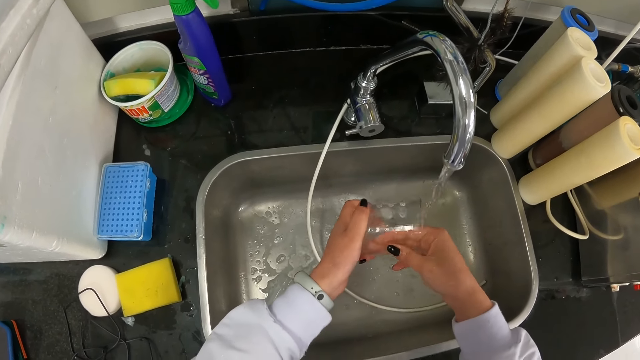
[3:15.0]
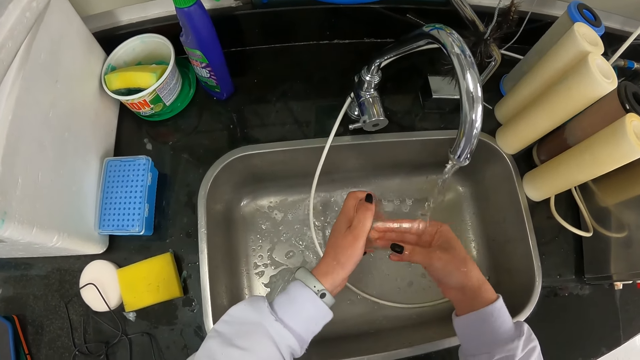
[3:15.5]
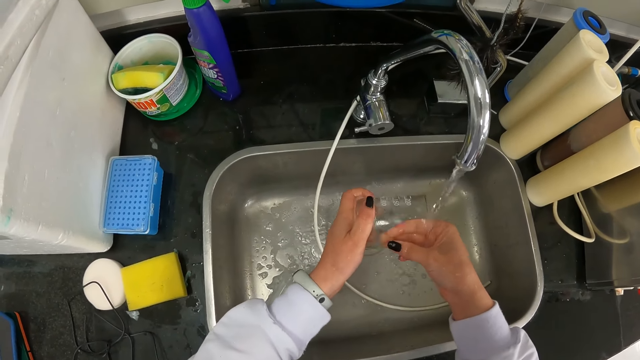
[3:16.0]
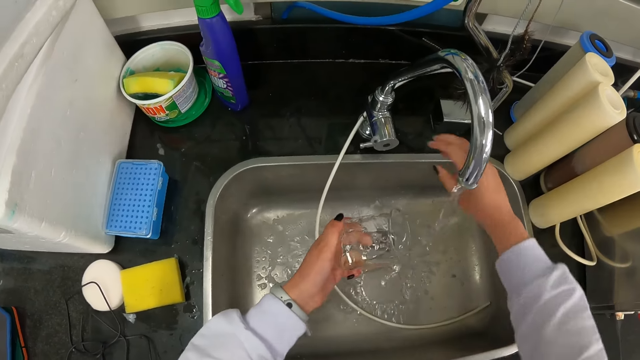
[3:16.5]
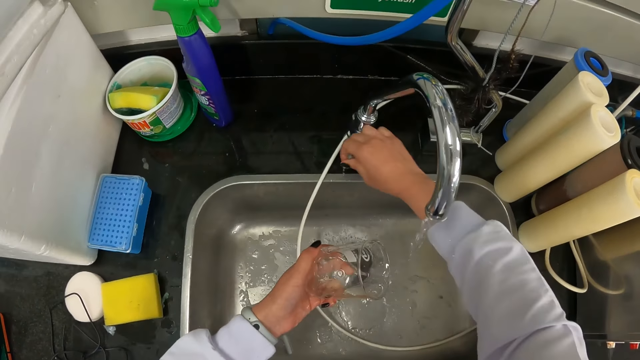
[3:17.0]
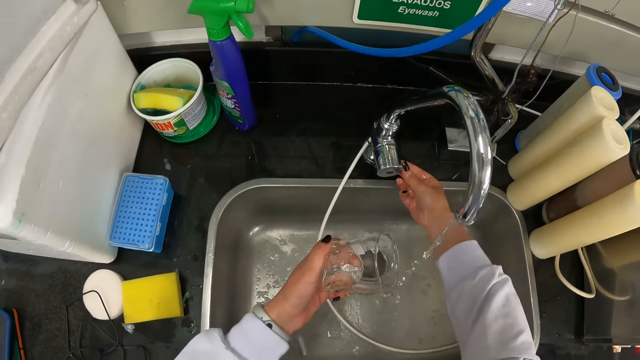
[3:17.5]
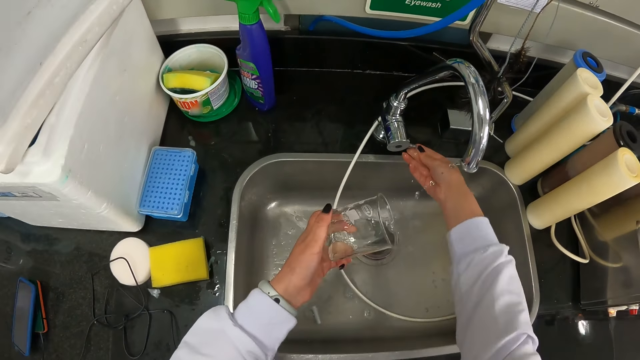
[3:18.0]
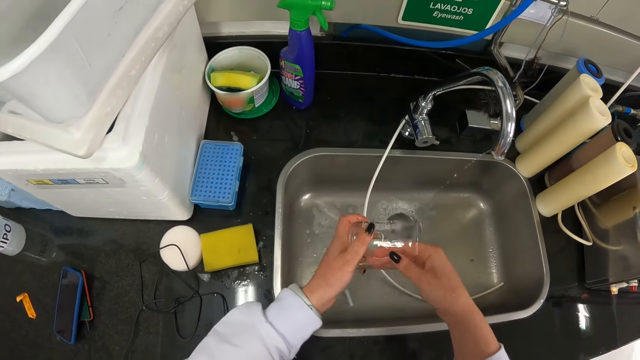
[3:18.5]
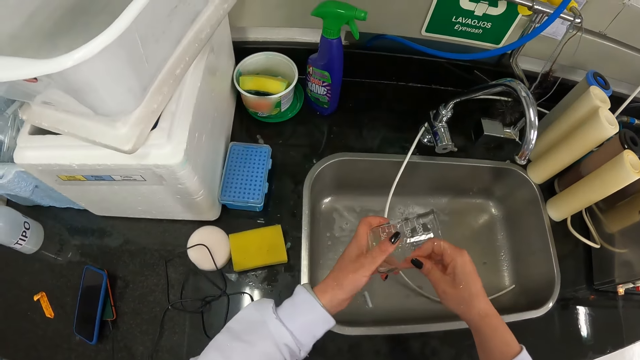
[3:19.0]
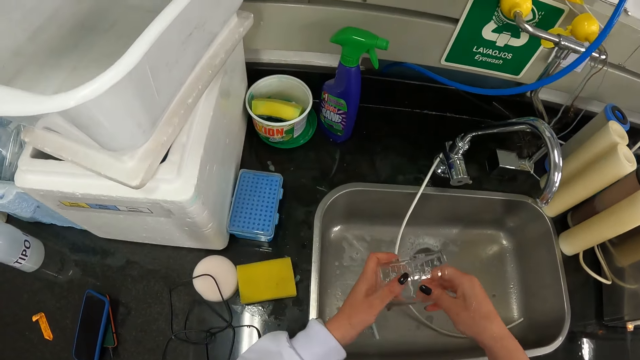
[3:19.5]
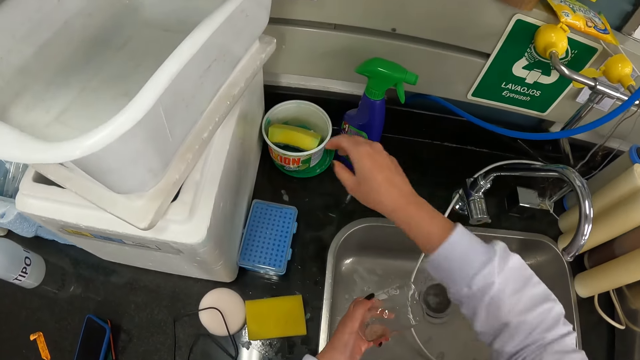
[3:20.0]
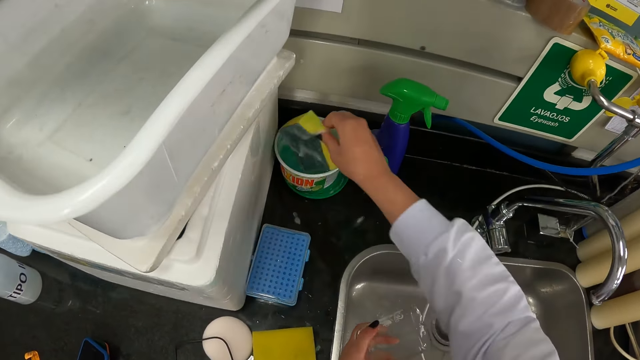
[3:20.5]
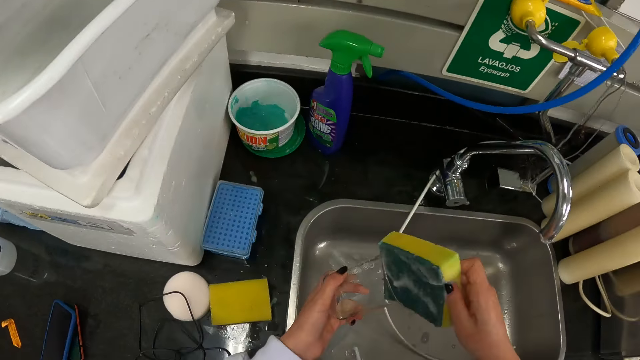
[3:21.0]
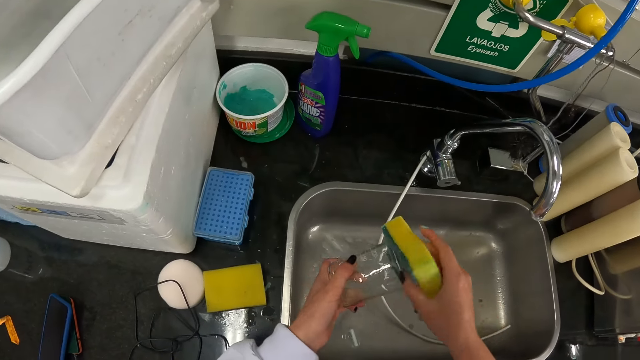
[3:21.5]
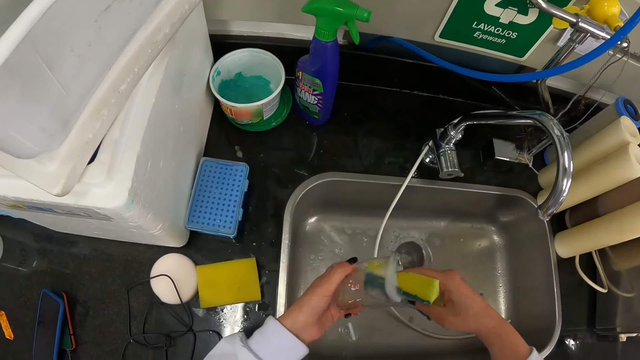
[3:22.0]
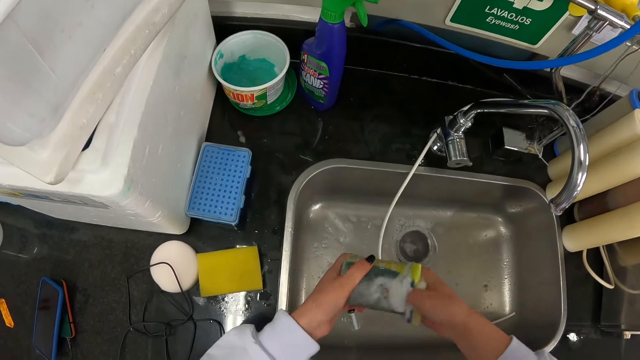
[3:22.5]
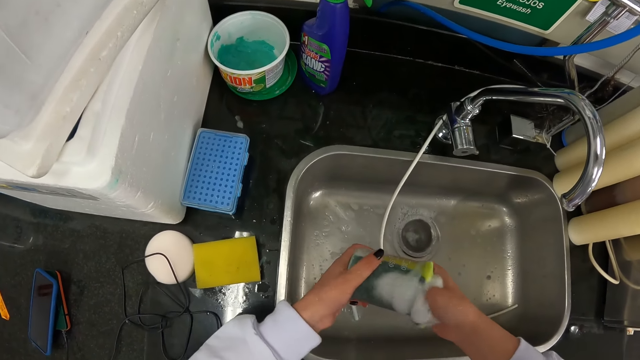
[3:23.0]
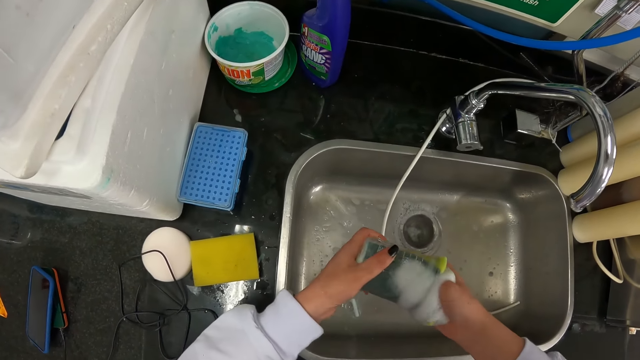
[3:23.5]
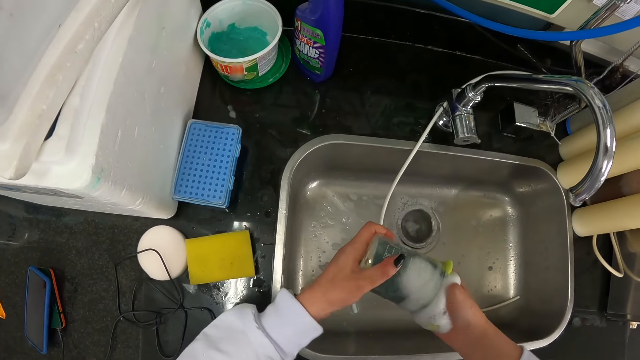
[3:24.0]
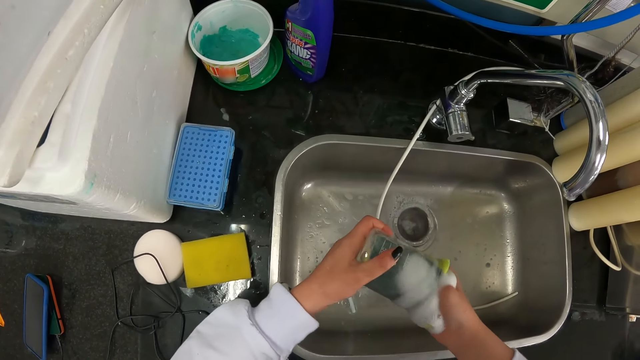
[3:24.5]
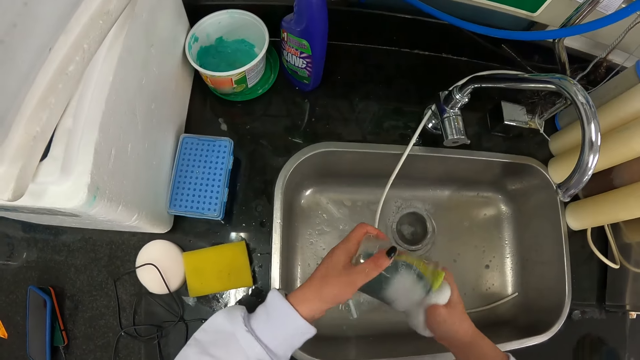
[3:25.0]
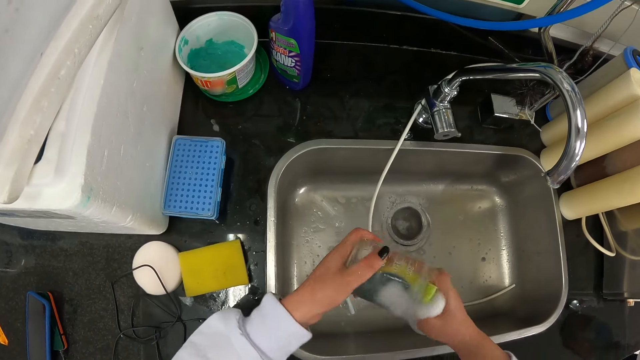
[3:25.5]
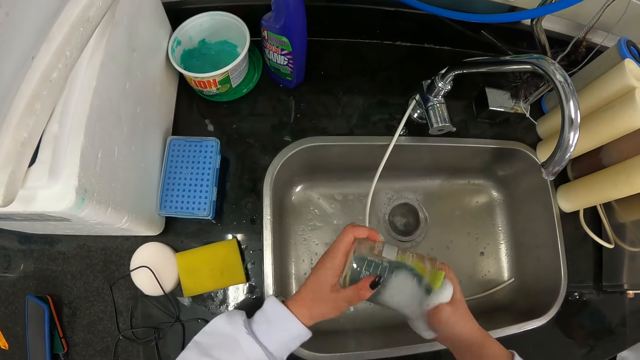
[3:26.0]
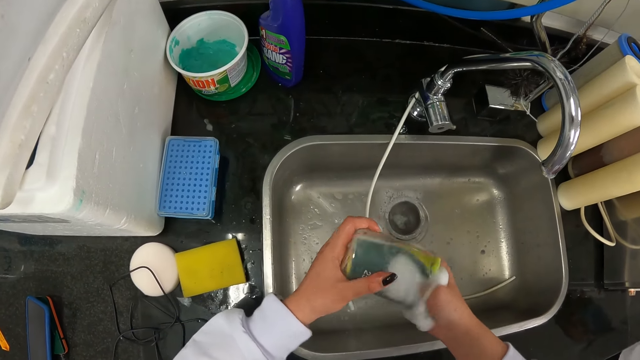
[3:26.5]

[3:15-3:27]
The camera wearer closes the tap. They scrub the jar with the hand. They touch the glass. They pick up the scrubber. They wash the glass.

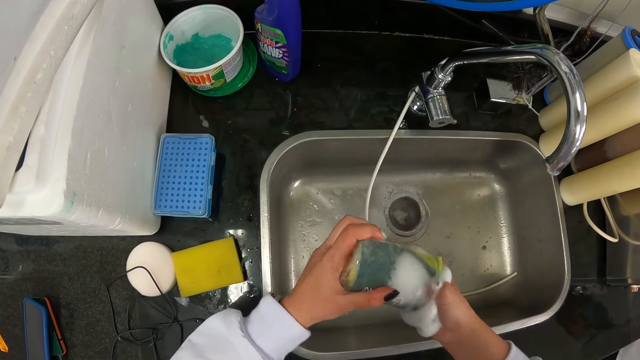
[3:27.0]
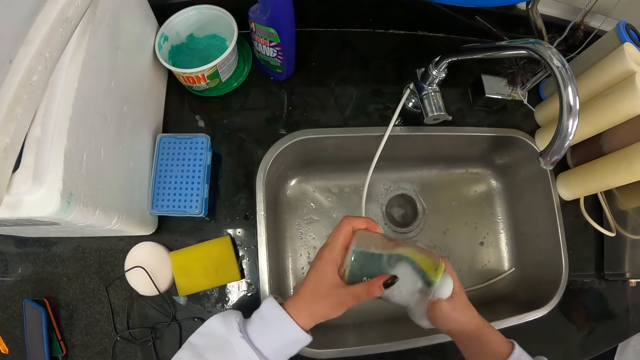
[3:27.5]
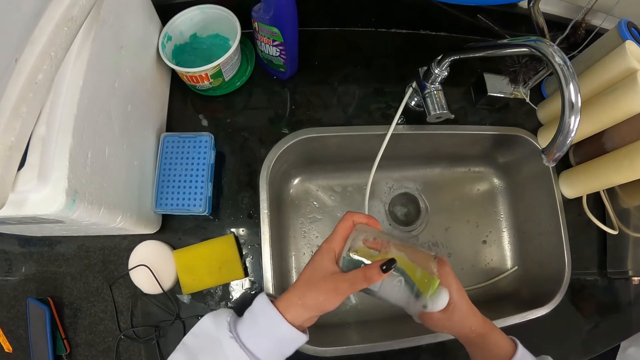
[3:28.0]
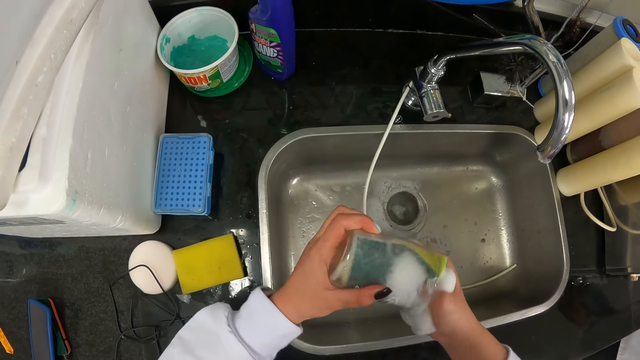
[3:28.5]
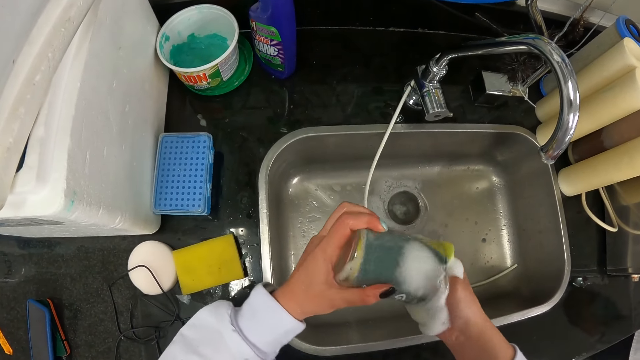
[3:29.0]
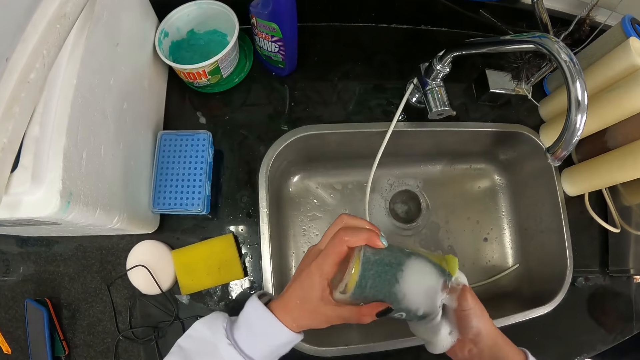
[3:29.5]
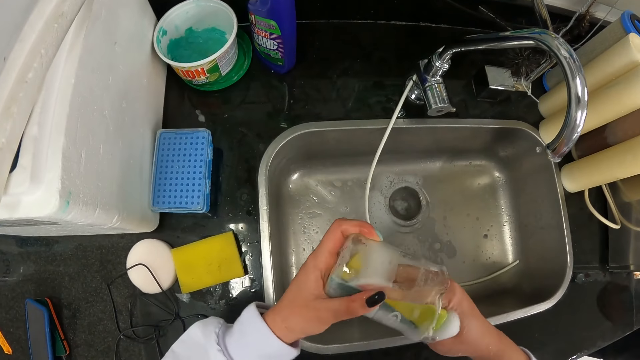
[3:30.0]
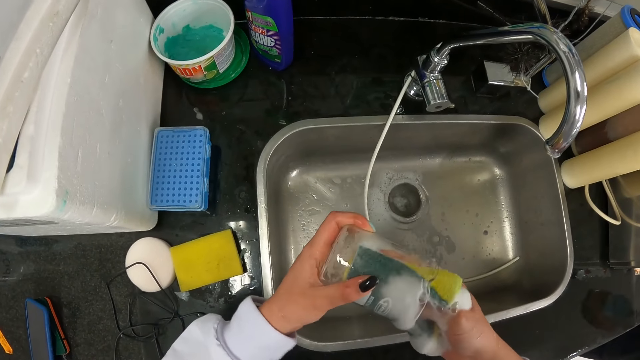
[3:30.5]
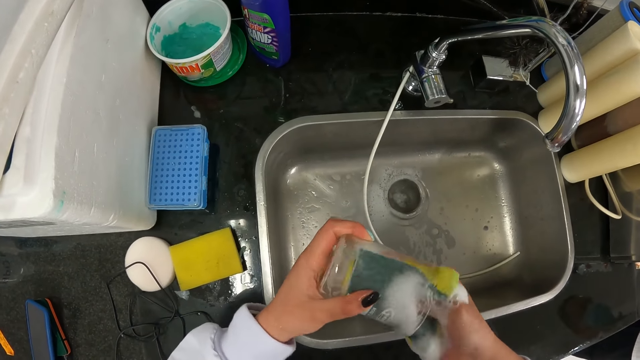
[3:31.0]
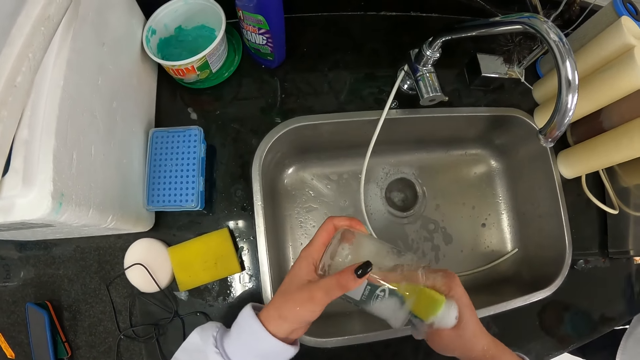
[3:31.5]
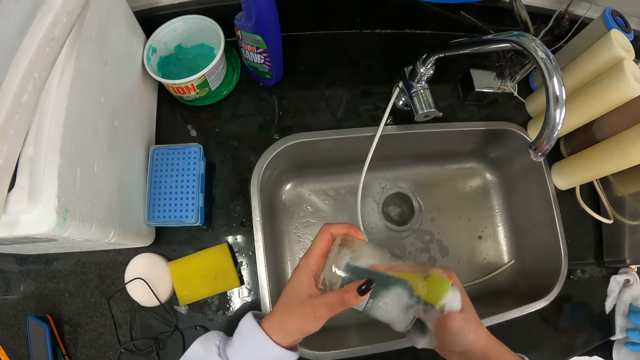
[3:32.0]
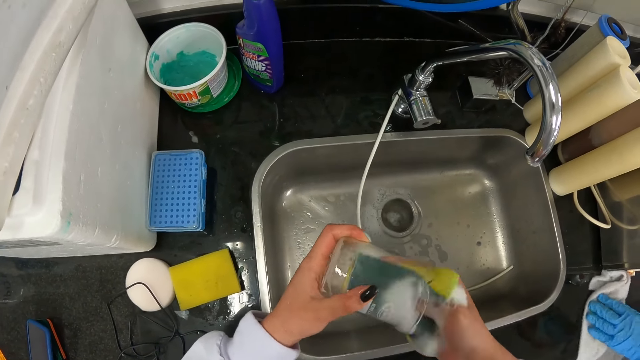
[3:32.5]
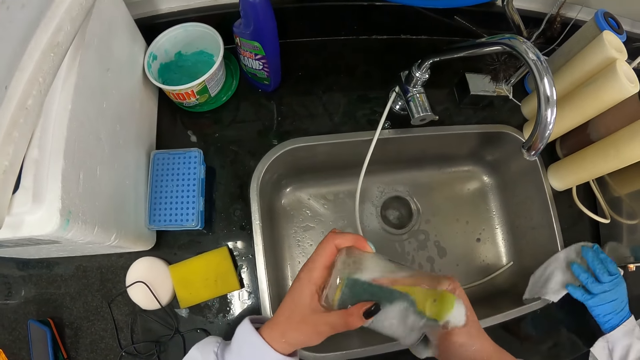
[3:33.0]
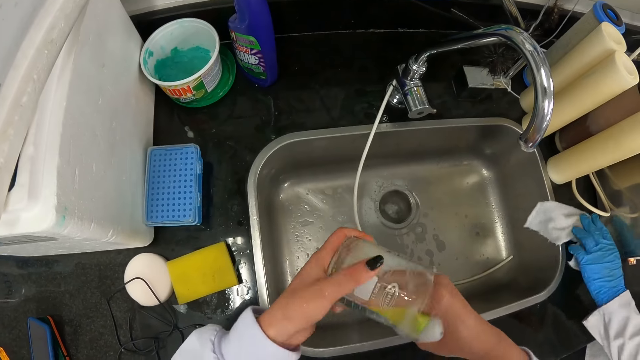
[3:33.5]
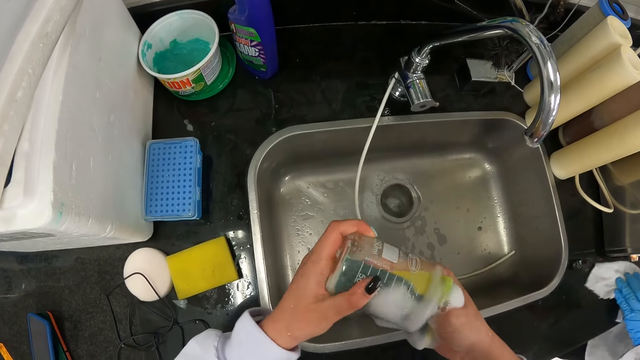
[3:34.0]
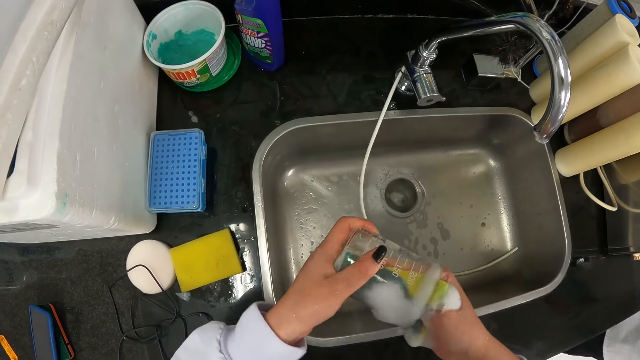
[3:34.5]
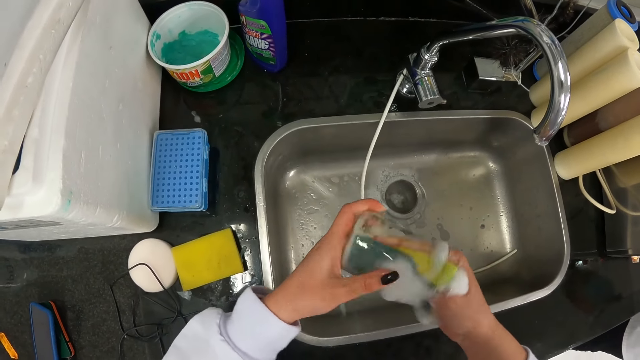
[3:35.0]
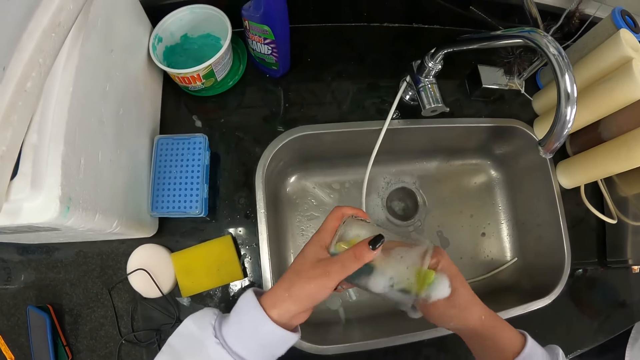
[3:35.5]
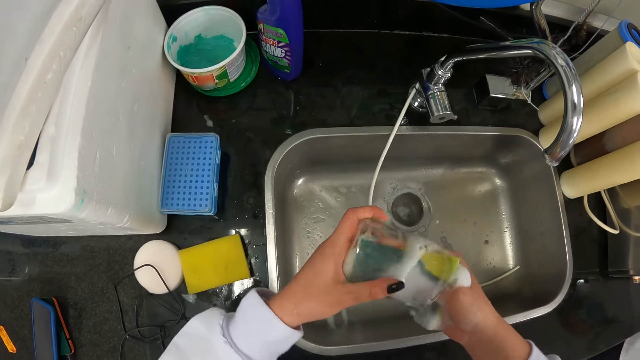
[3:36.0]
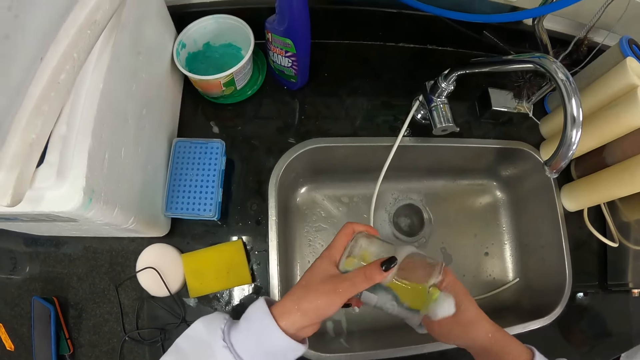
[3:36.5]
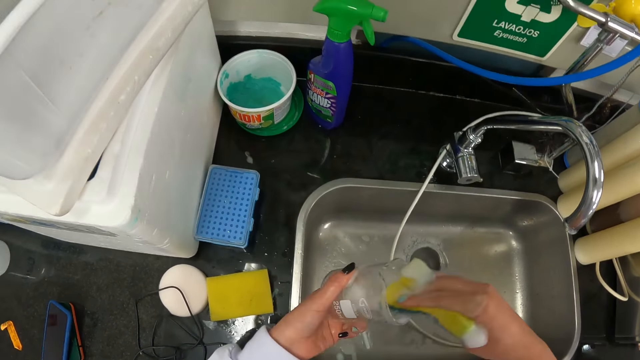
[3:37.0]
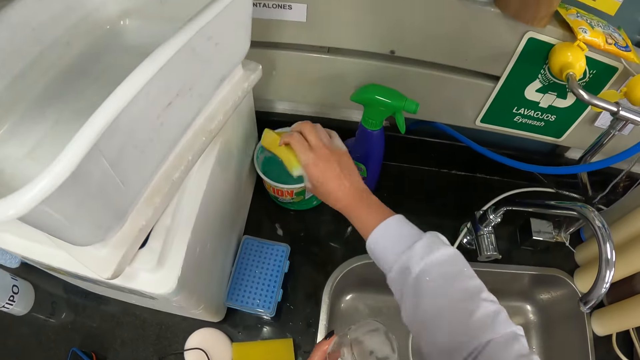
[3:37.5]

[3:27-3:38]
A person wipes the surface. The camera wearer cleans the jar.
